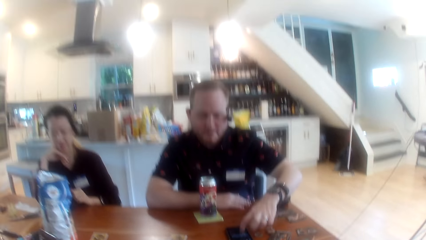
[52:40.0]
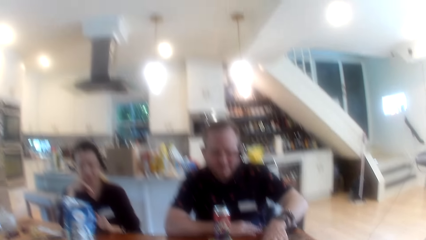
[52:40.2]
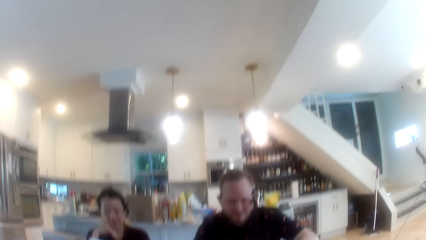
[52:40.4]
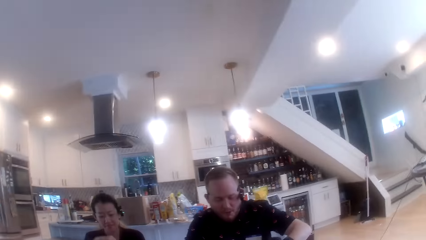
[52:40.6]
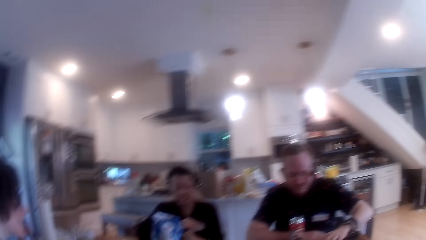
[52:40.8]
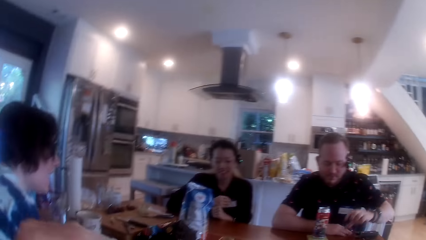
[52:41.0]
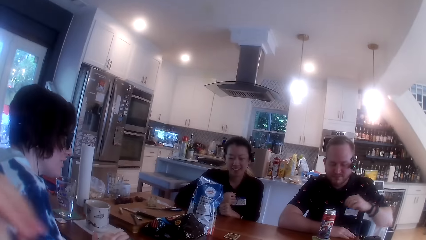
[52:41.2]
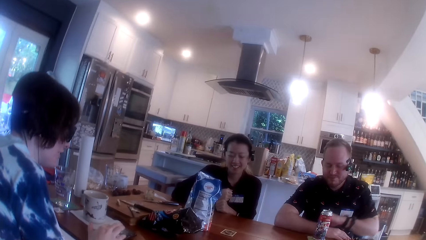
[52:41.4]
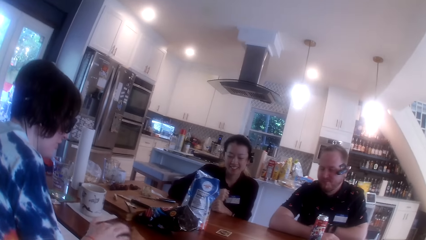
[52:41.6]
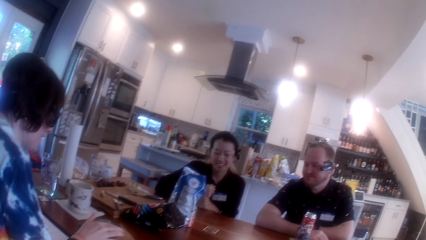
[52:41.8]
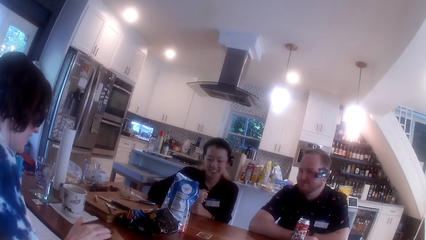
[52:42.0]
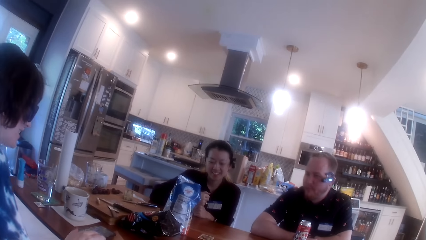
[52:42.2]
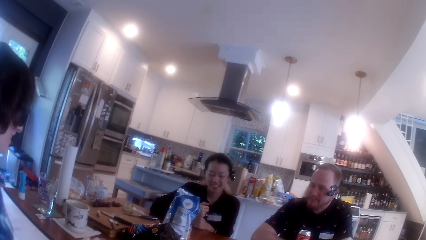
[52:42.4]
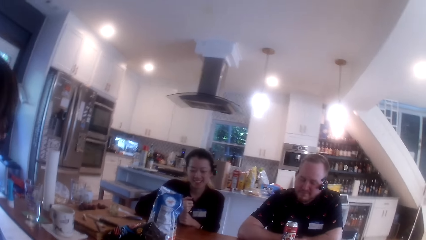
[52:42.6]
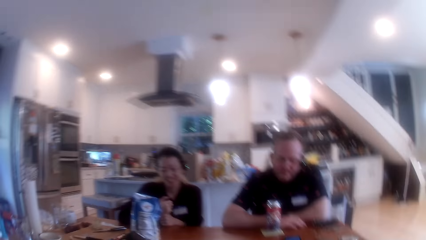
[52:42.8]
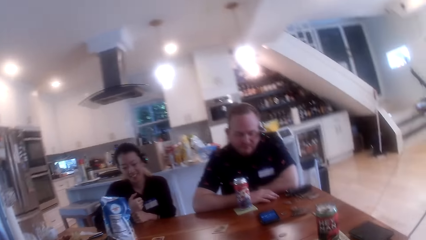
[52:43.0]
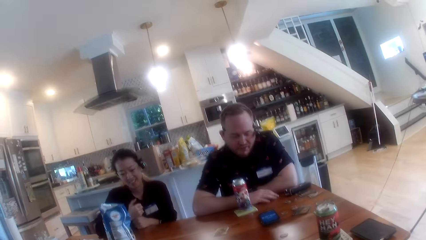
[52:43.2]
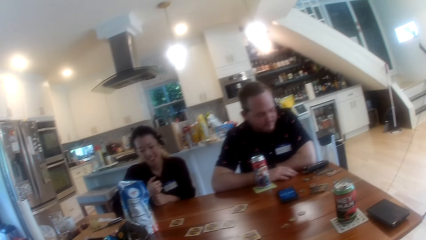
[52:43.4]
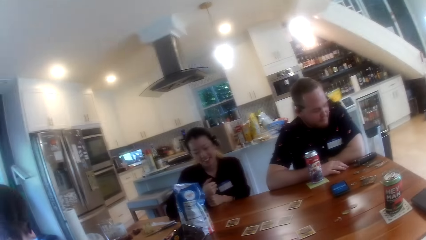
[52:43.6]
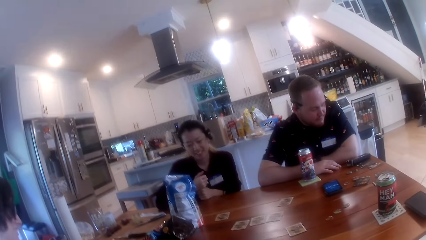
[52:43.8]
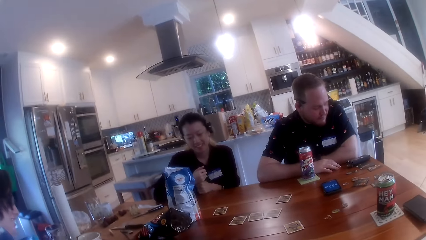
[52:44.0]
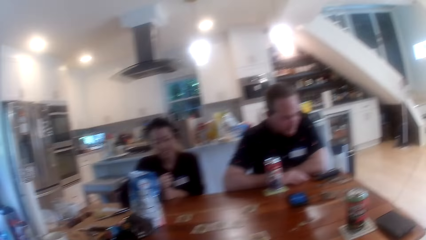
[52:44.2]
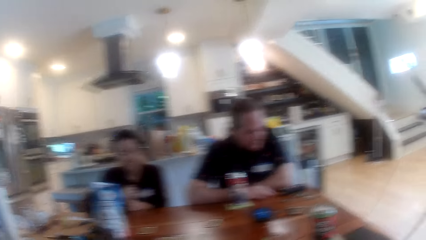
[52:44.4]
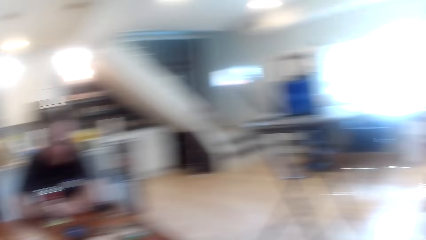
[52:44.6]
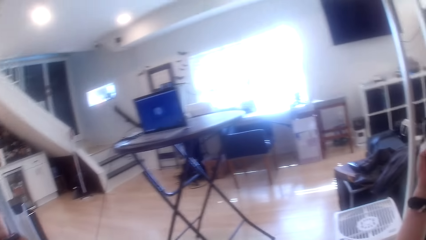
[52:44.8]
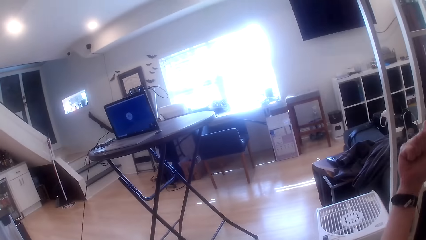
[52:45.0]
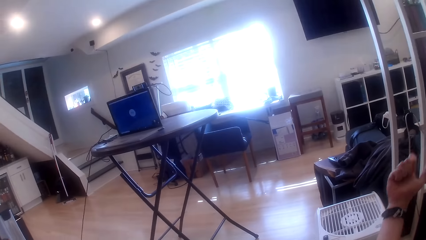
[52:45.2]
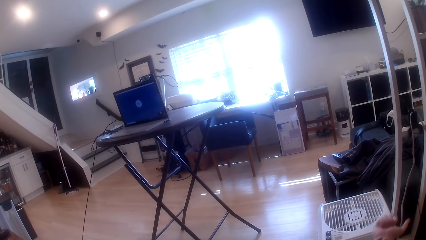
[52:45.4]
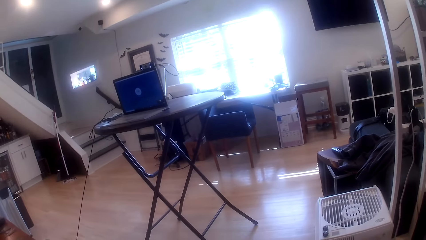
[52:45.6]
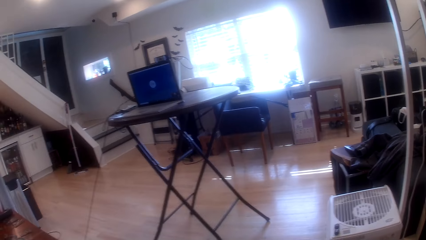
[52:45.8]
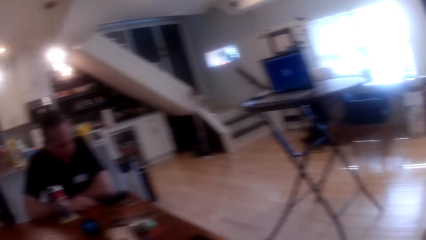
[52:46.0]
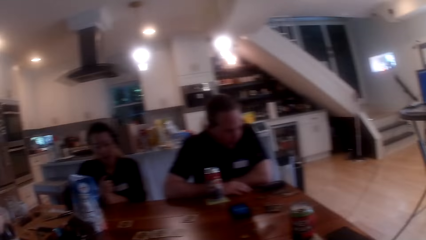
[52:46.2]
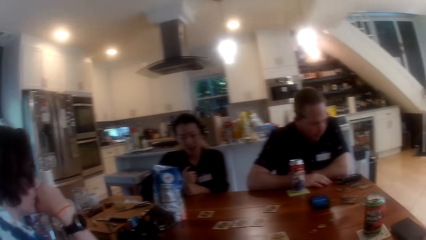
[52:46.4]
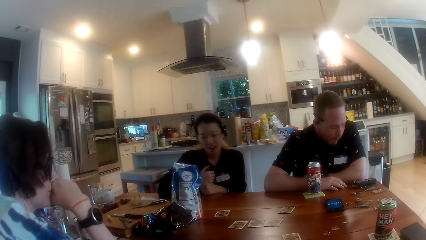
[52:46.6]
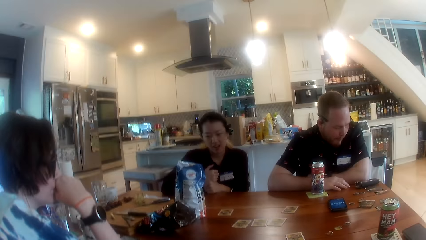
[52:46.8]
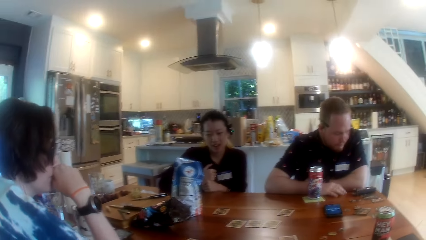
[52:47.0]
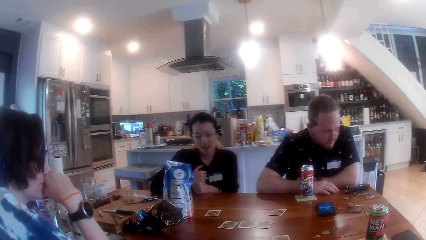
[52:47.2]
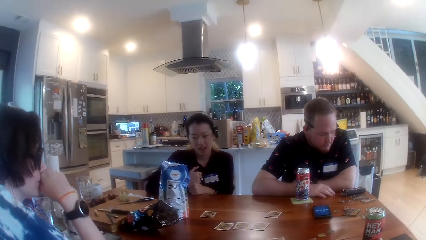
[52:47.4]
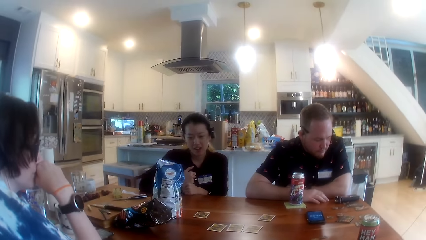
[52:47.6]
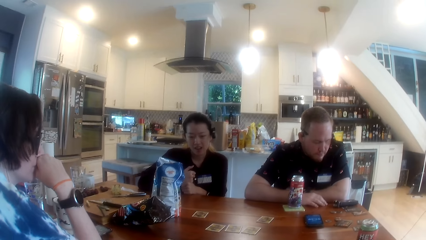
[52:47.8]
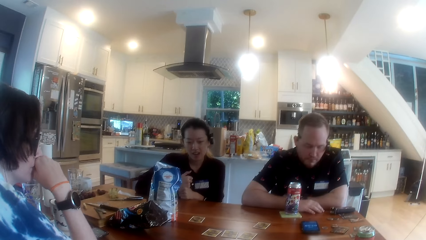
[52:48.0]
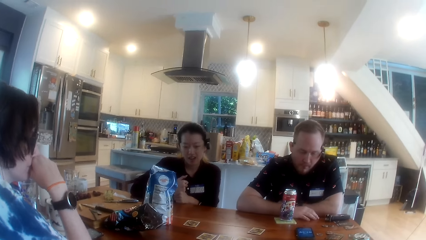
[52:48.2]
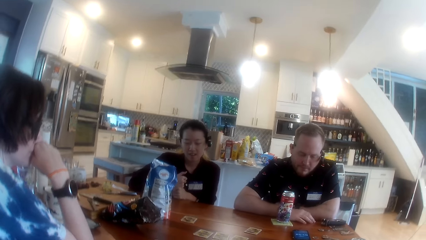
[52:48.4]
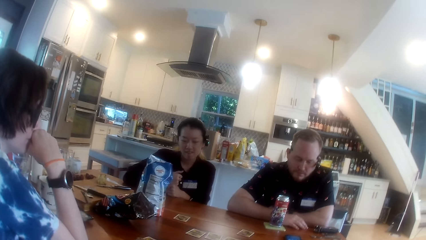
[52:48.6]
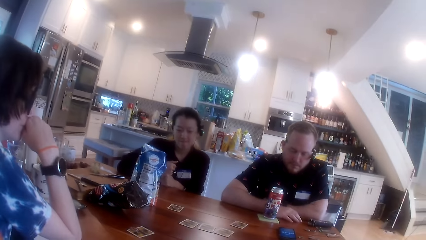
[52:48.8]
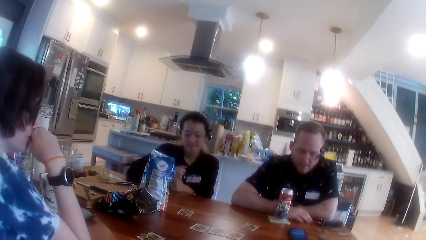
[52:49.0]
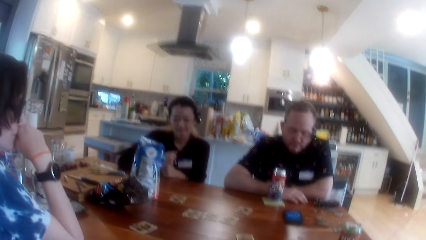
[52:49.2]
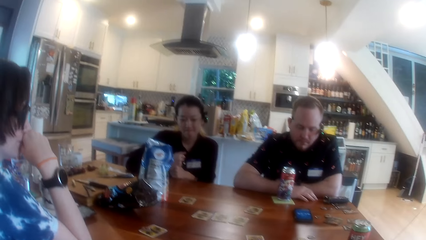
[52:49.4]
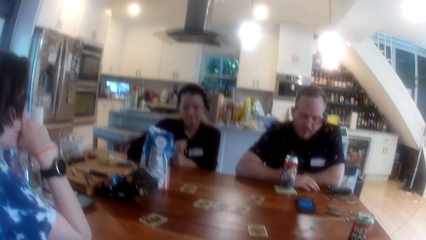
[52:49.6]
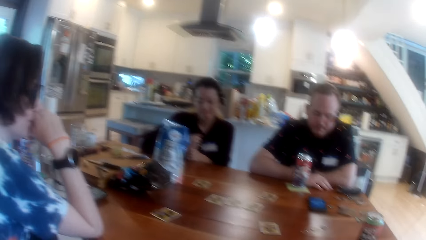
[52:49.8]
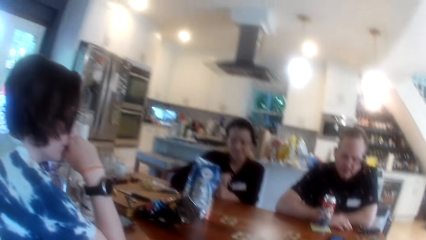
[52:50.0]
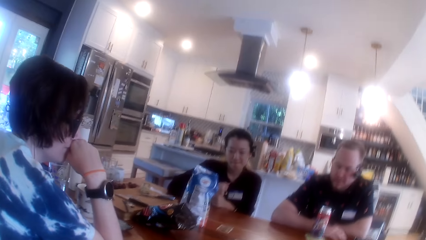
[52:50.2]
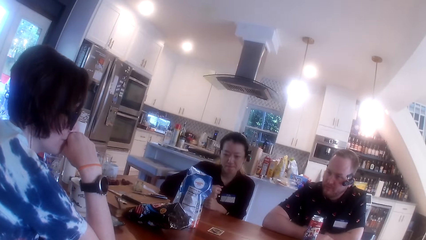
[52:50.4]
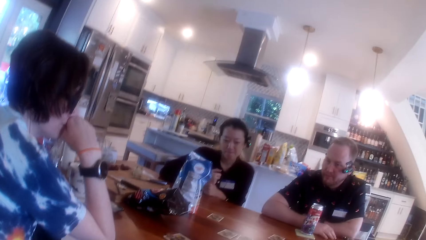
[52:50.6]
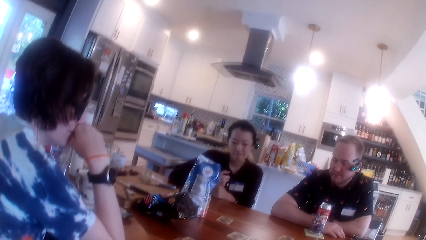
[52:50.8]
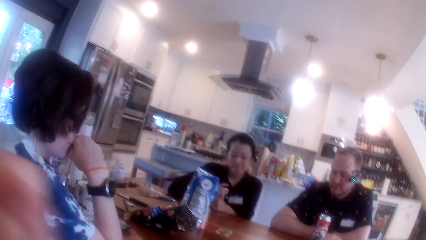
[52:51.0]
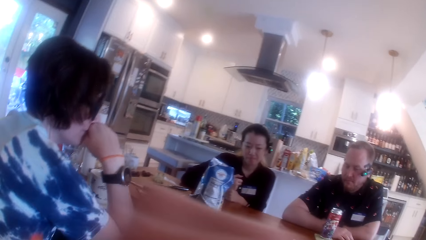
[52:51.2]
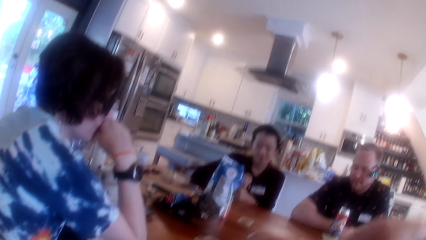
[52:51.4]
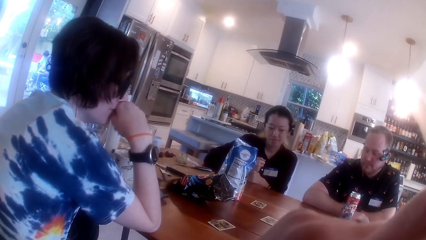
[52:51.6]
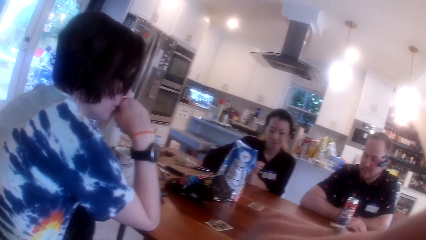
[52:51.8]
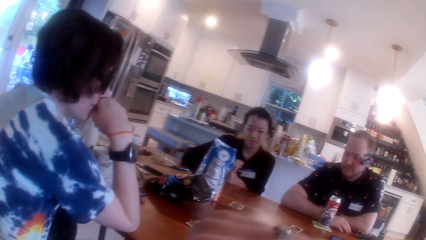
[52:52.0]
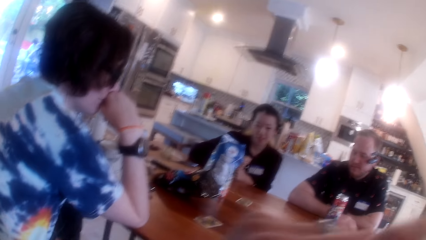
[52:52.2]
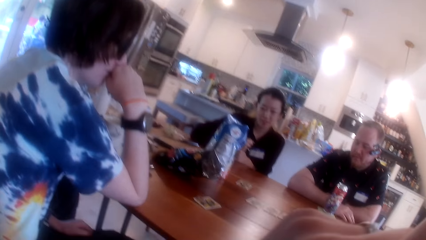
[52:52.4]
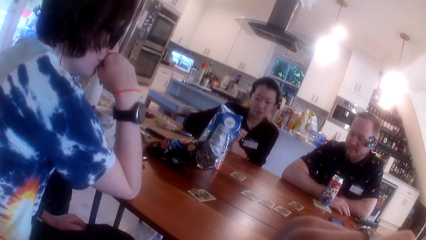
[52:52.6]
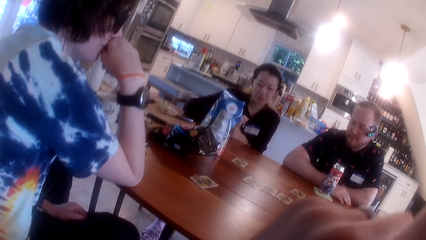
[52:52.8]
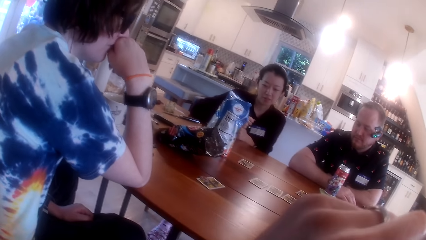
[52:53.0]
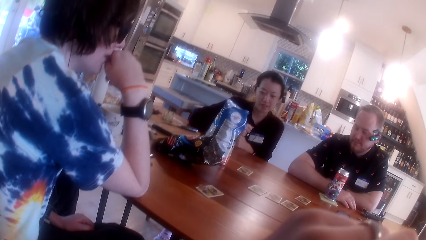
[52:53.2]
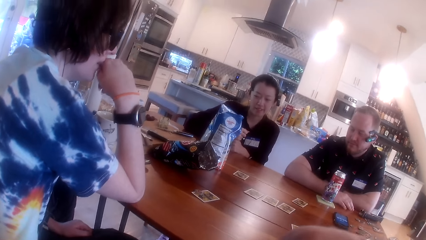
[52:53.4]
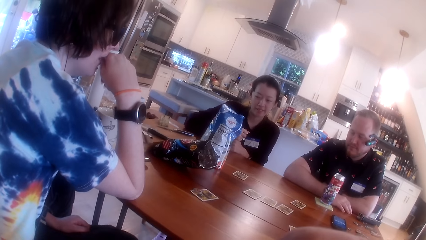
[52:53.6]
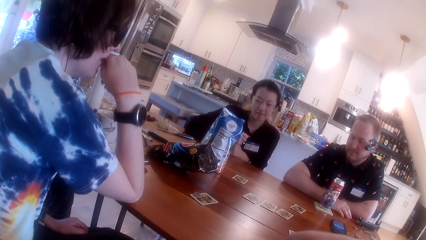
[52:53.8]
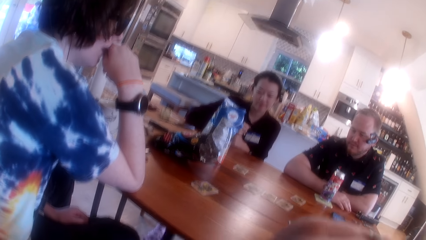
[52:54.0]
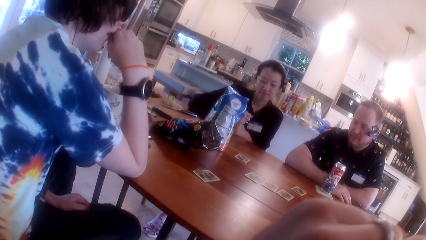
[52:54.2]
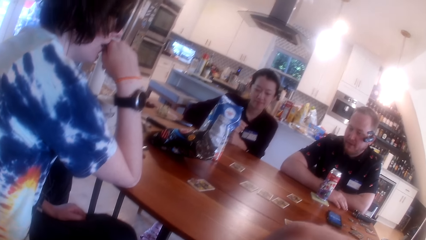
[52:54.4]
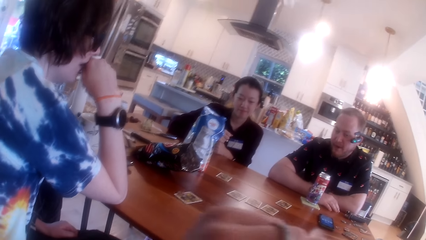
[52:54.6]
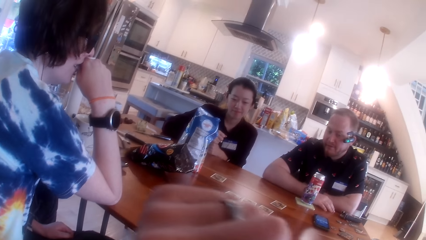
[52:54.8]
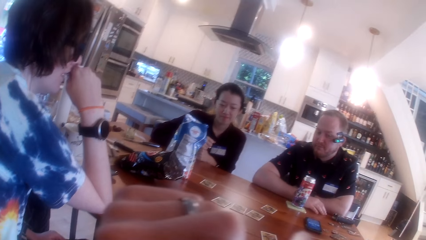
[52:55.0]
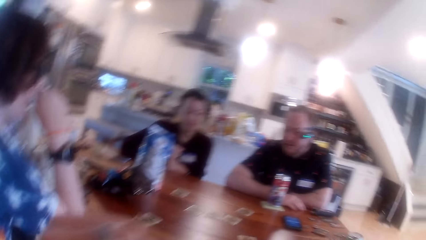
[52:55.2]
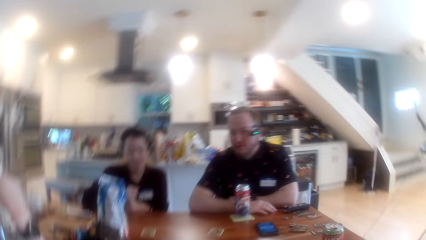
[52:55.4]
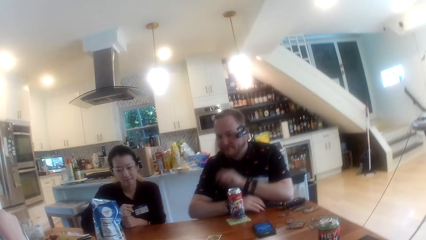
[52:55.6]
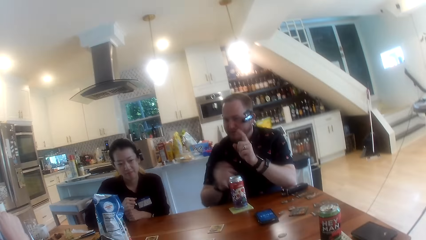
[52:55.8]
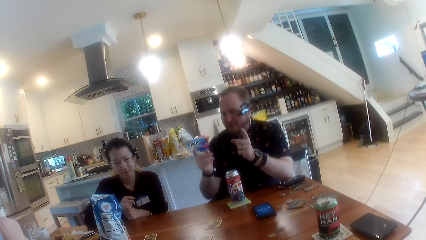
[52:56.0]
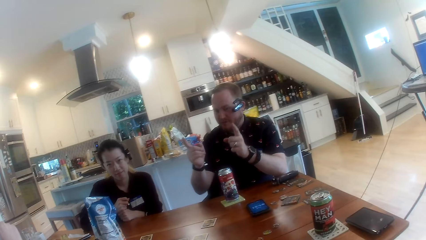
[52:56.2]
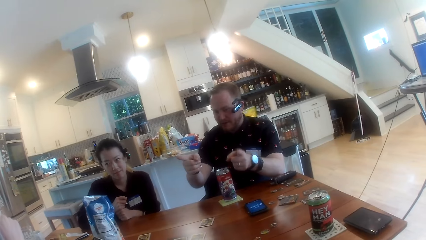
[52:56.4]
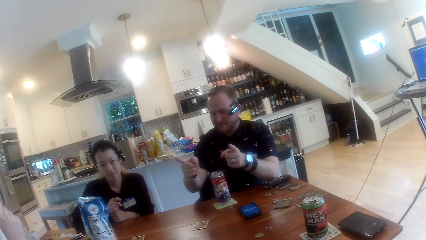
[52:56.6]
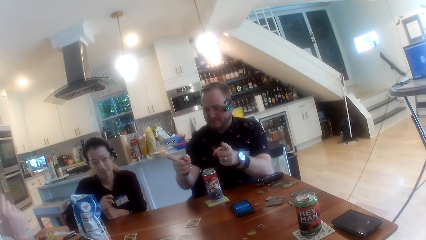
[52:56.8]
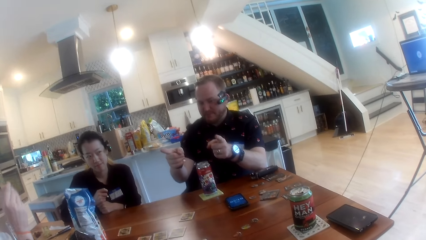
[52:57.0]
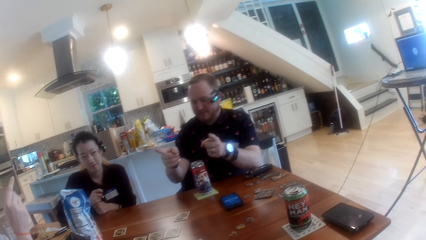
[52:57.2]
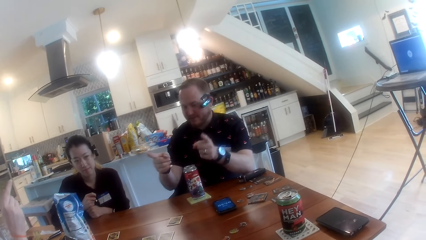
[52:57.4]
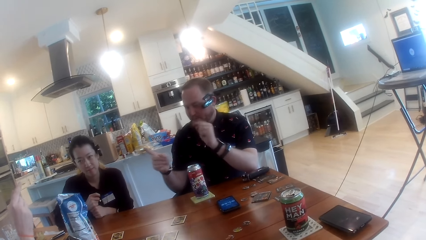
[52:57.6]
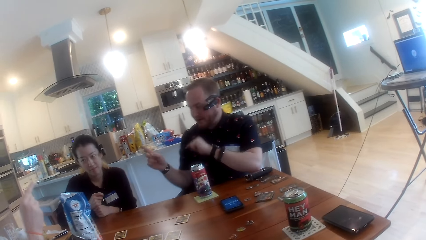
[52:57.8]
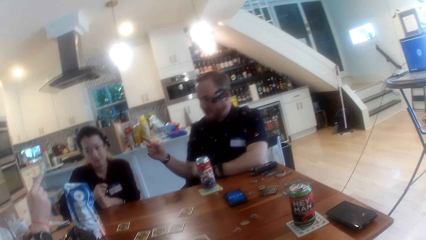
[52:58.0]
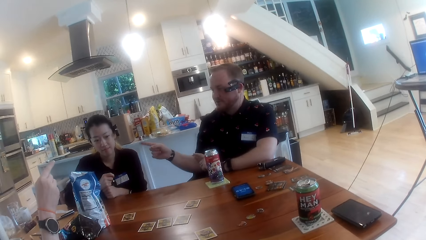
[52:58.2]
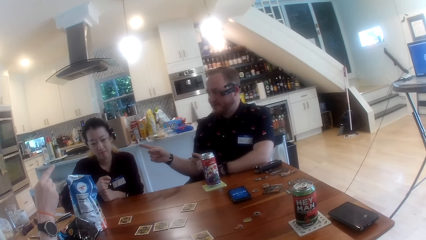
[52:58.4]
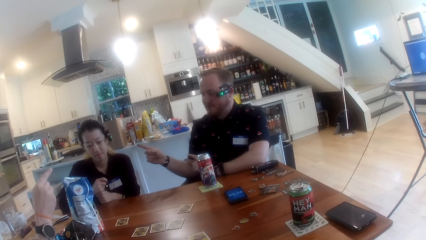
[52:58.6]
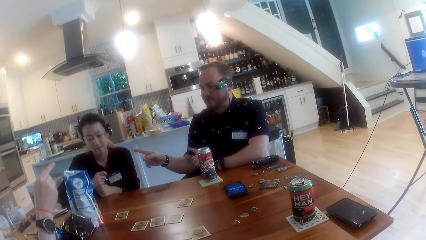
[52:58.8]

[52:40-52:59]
A woman operates a phone on the table with her right hand. The woman covers her mouth with her right hand fist. The camera wearer looks at the people at the table. He touches his face with his left hand. A man makes gestures with both hands. The woman points her right hand at the man. The man points his right hand towards another woman.
